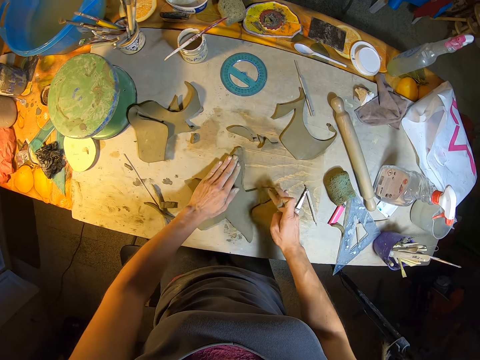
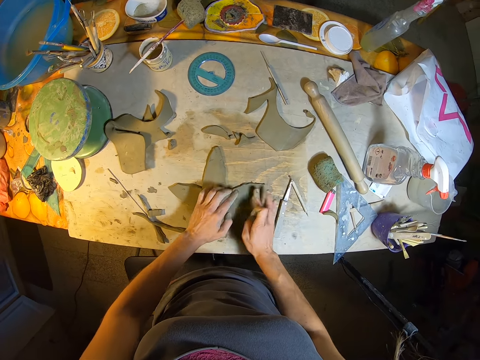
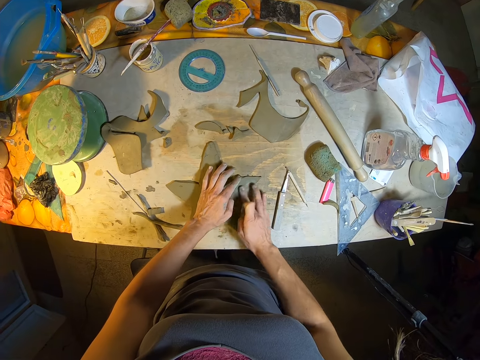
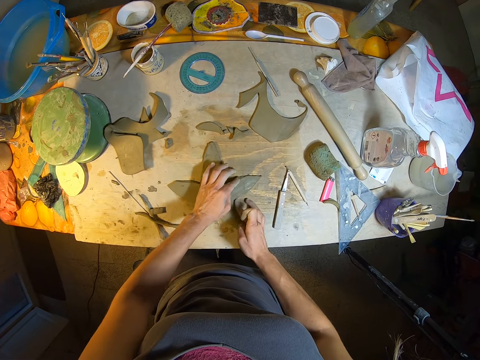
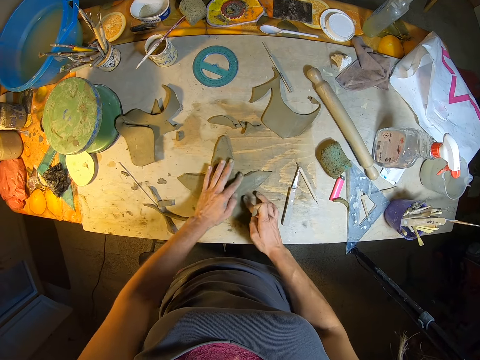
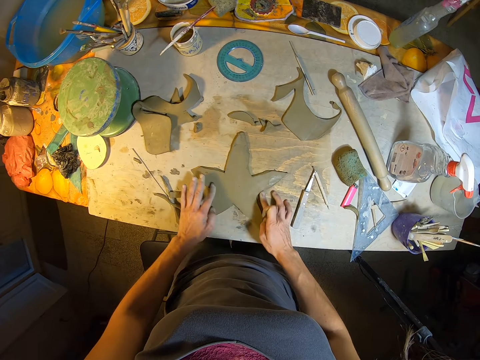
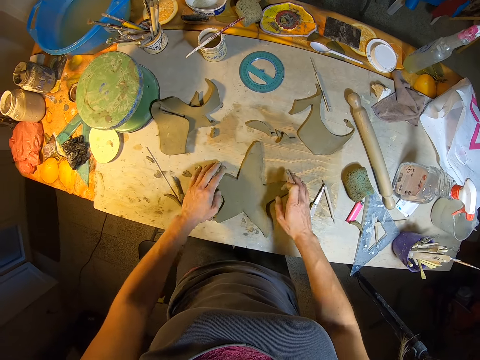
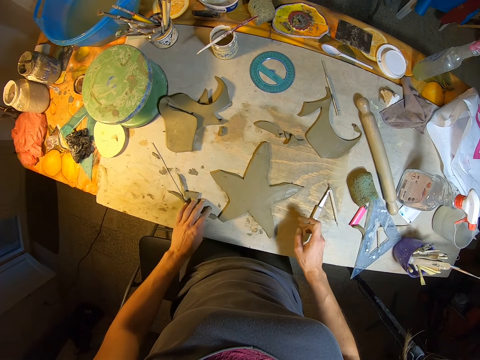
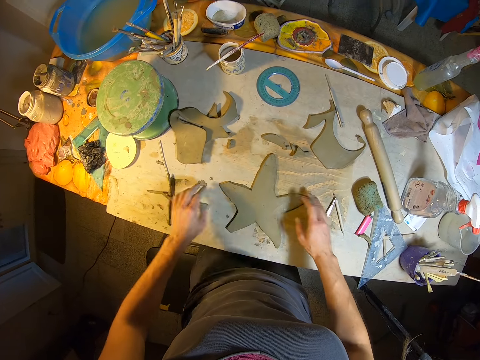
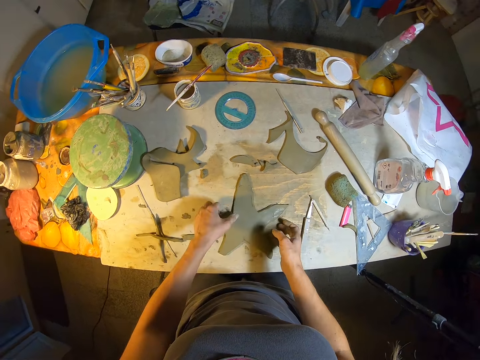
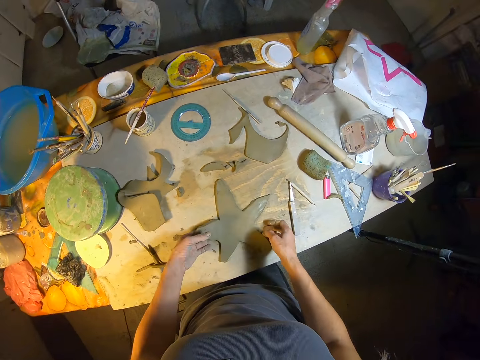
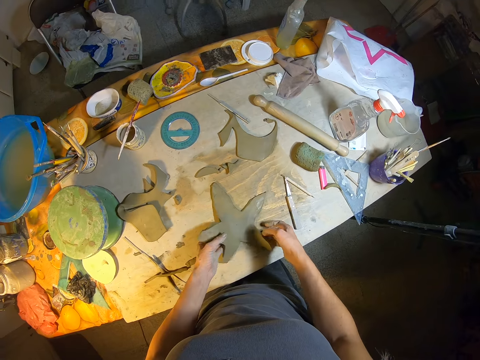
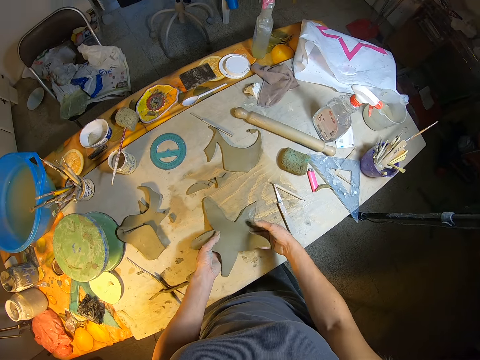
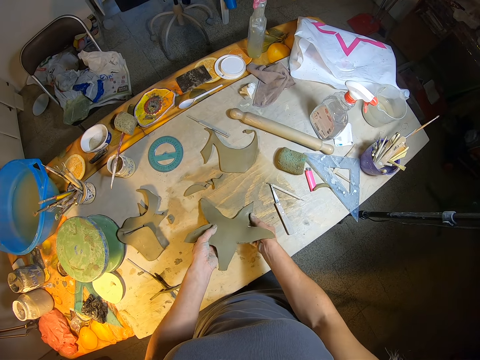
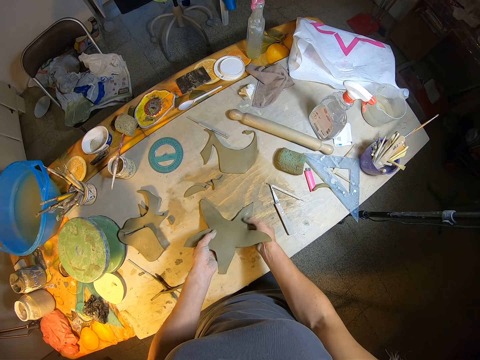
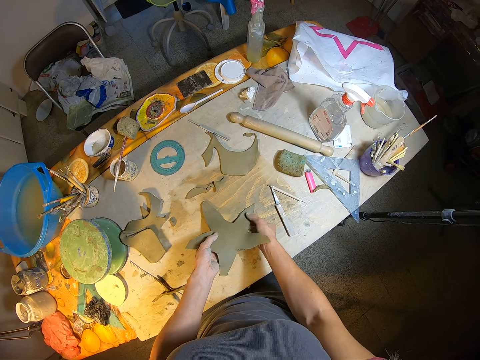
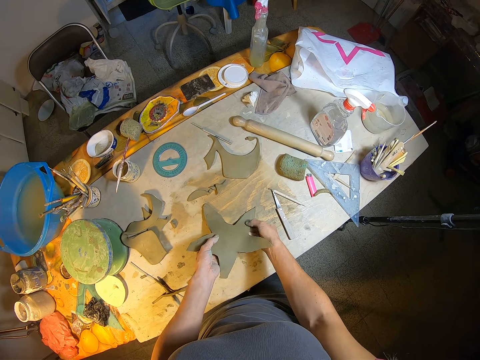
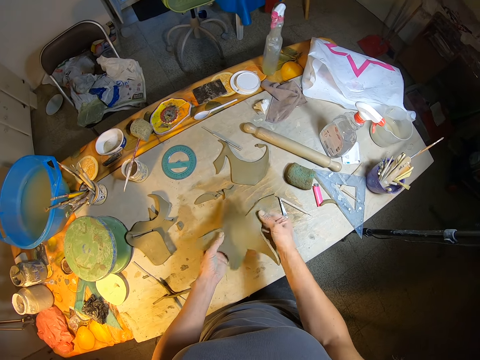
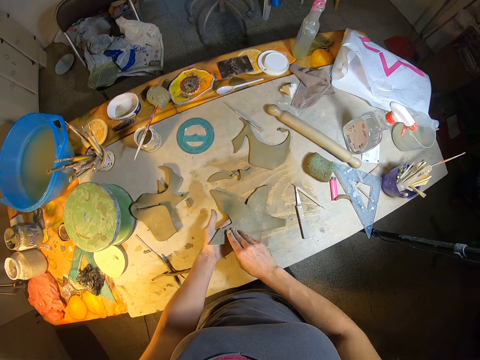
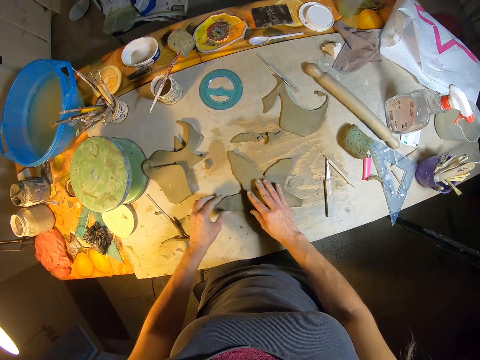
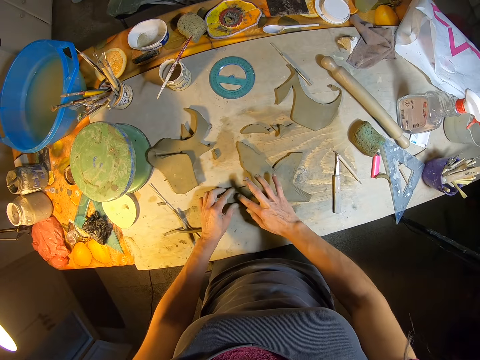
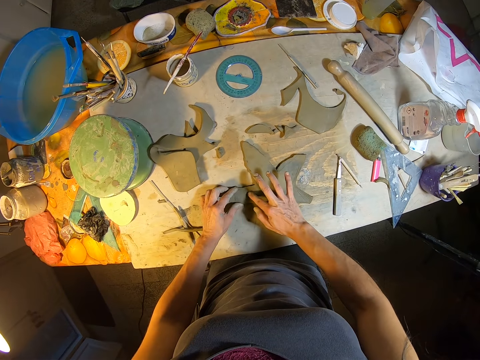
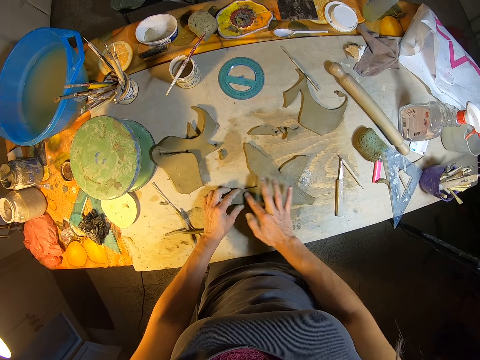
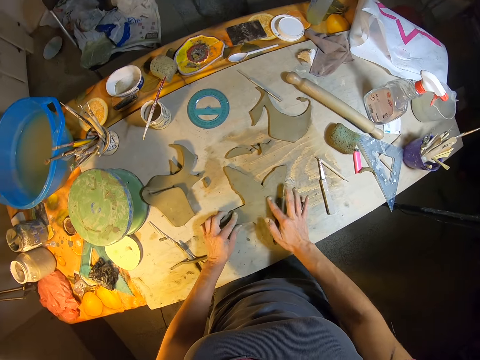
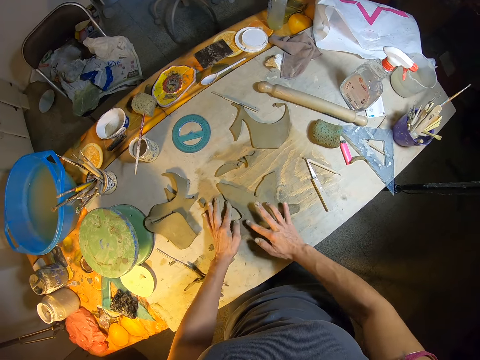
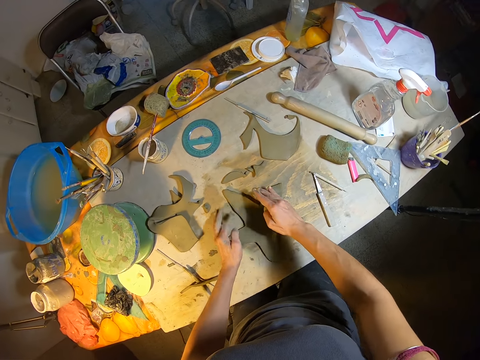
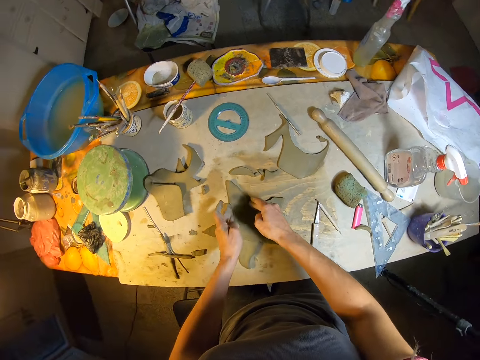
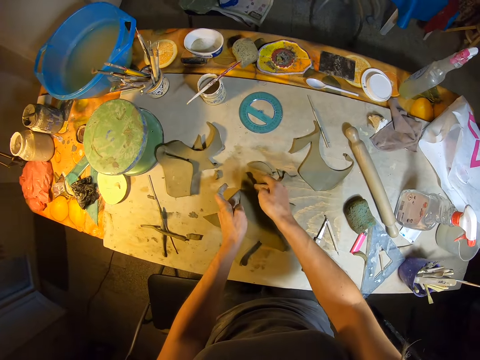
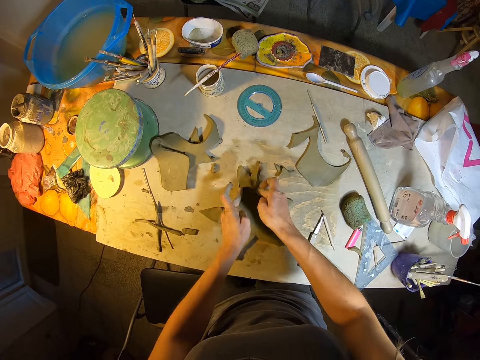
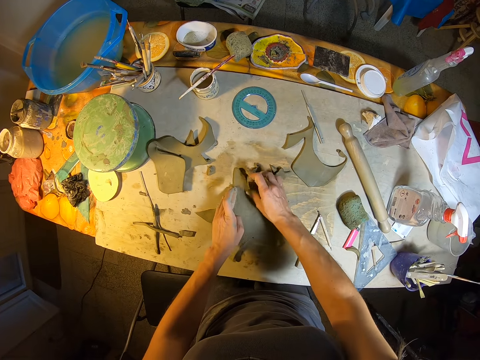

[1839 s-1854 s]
The camera wearer moves the pieces of mold clay aside. She turns over the mold clay. She lifts the craft piece from the table with both hands. She drops the craft piece on the table with both hands. She smoothens the mold clay with her hand. She runs both her hands on the craft piece on the table.

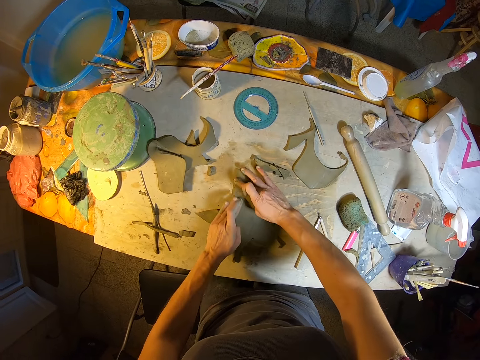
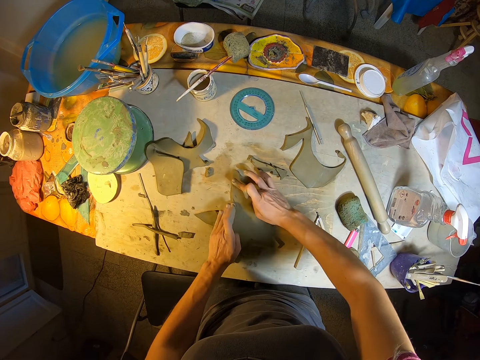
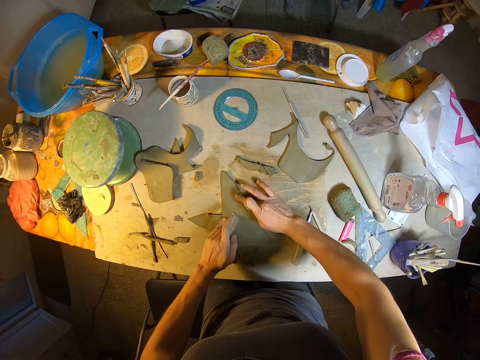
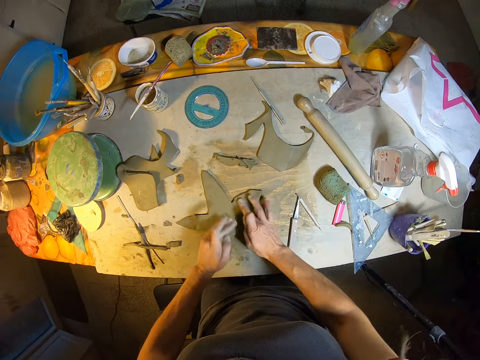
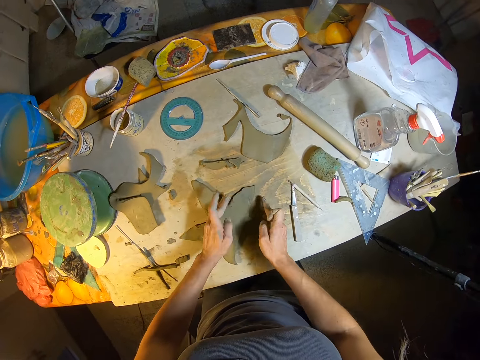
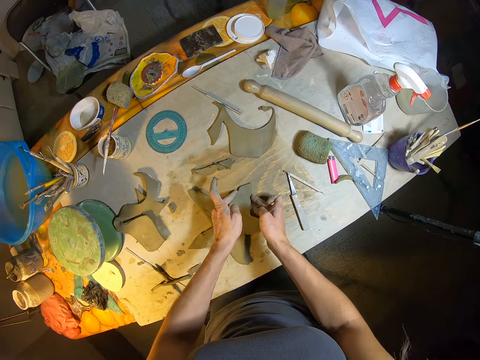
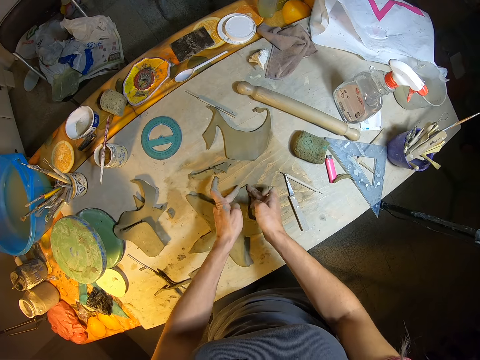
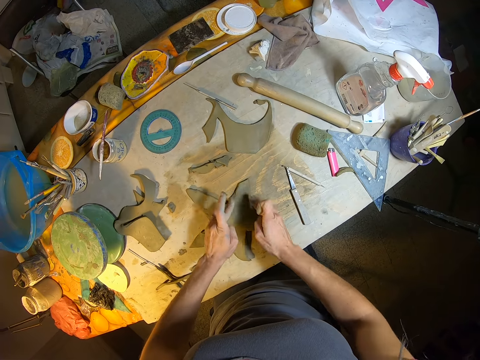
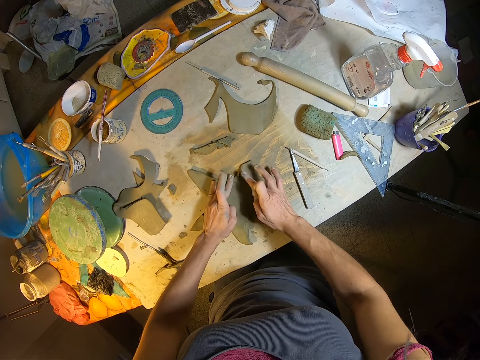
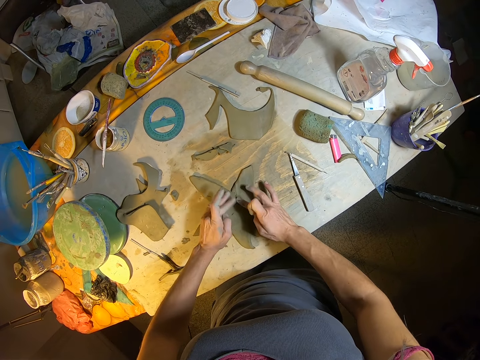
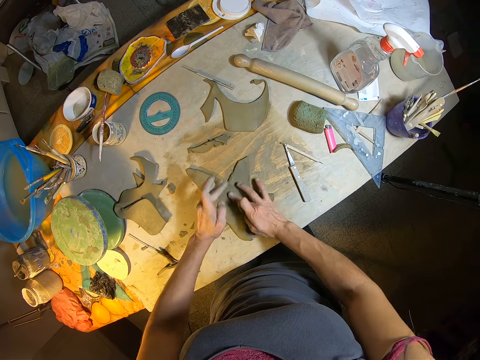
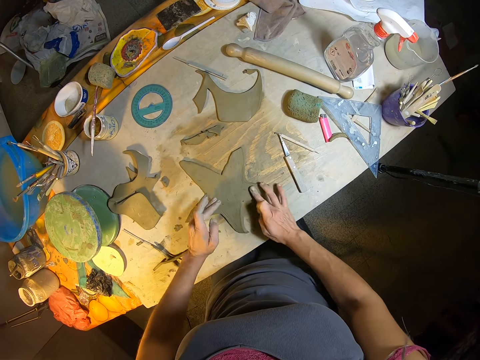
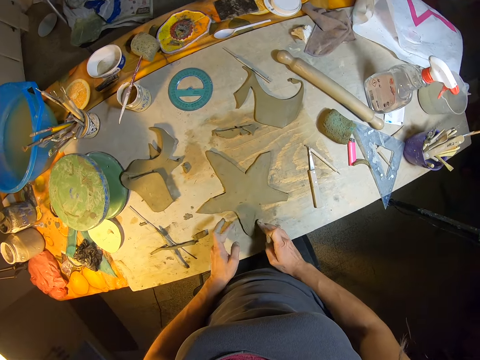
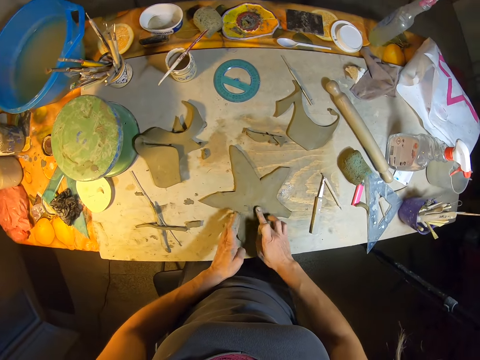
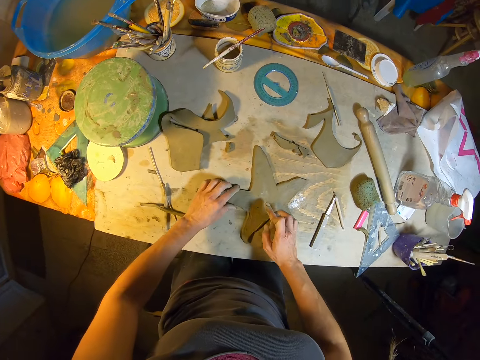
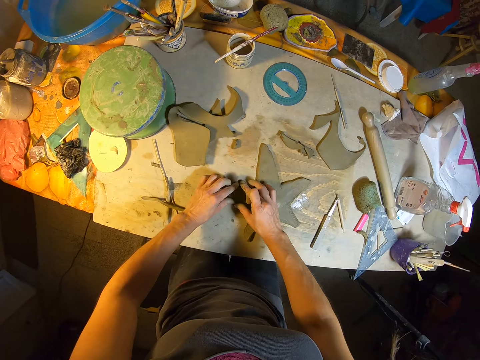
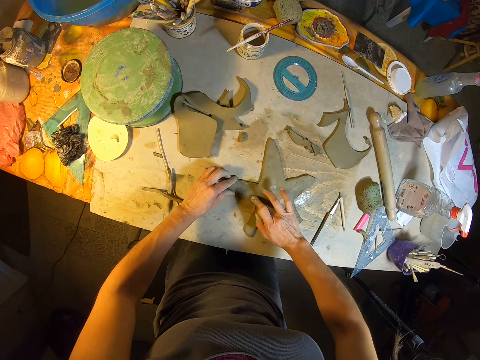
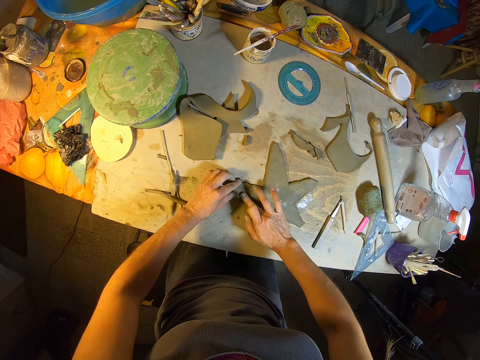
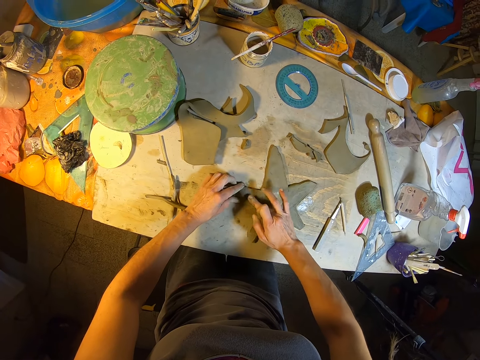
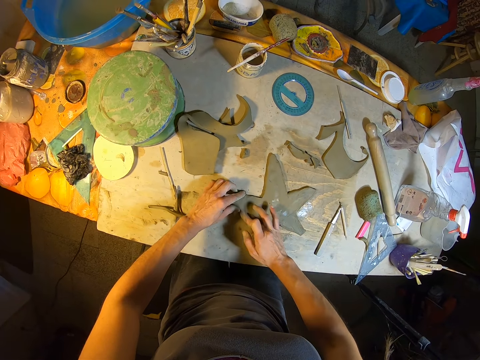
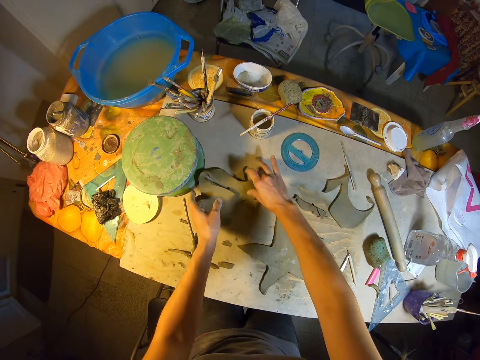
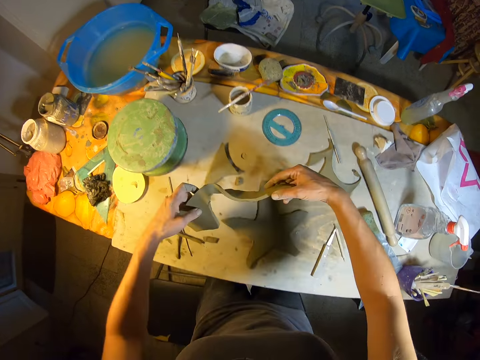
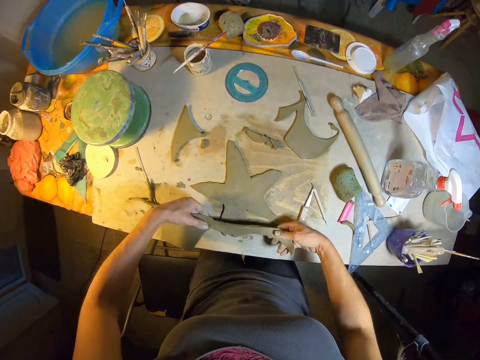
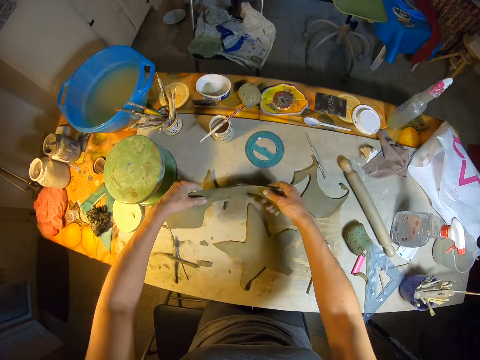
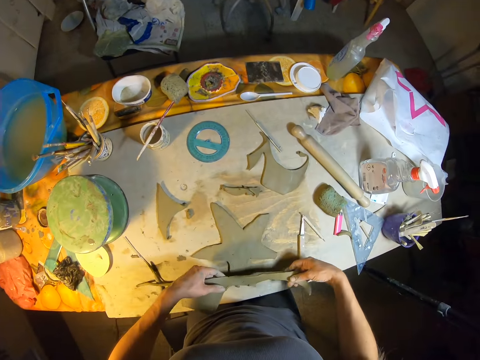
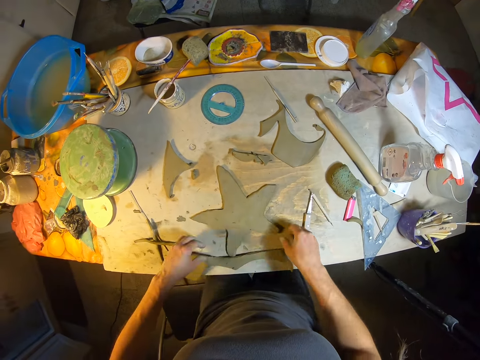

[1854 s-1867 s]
The camera wearer picks the cut out part of the craft piece from the table with both hands. They drop the cut out part of the craft piece on the table with both hands.
